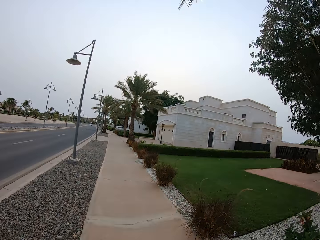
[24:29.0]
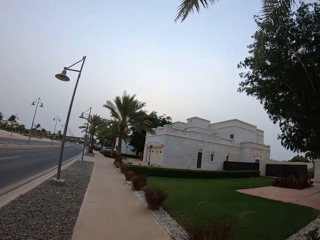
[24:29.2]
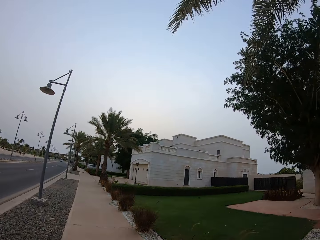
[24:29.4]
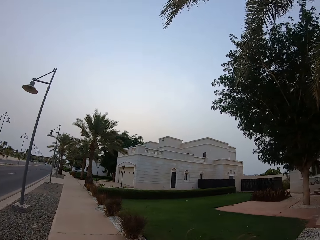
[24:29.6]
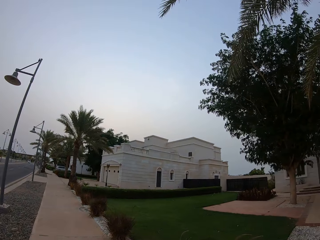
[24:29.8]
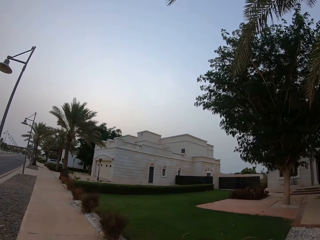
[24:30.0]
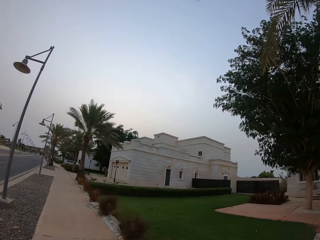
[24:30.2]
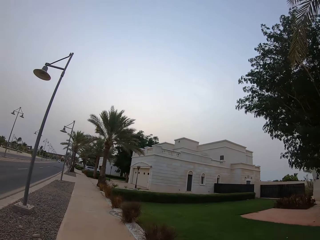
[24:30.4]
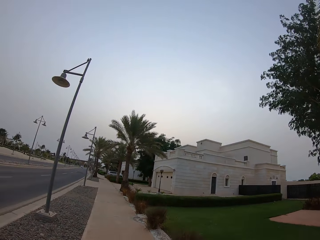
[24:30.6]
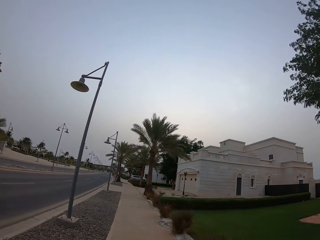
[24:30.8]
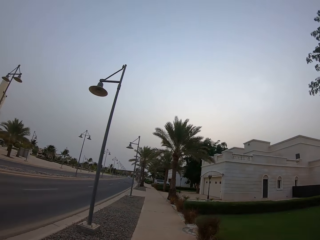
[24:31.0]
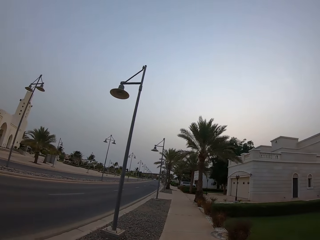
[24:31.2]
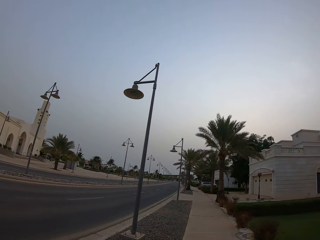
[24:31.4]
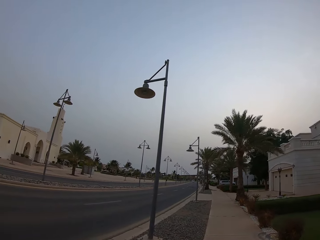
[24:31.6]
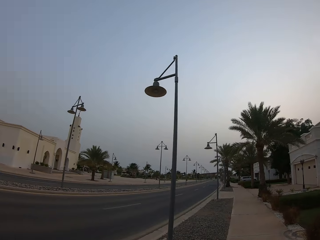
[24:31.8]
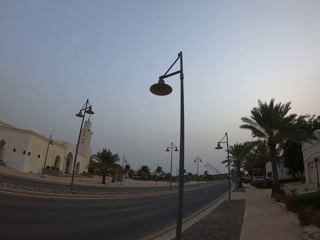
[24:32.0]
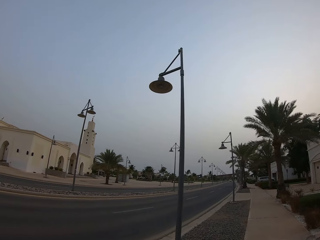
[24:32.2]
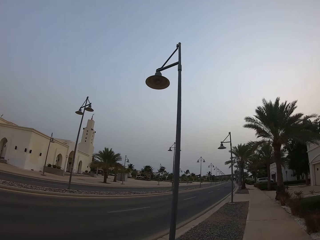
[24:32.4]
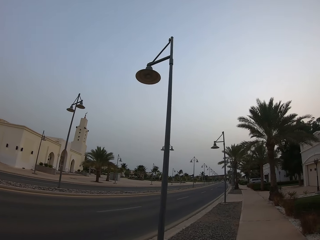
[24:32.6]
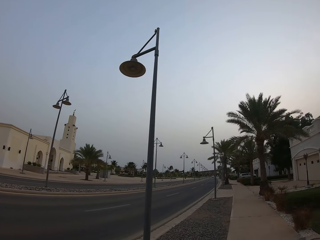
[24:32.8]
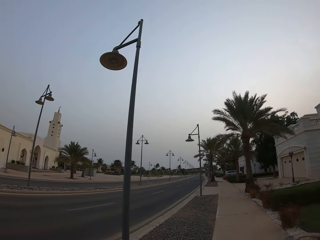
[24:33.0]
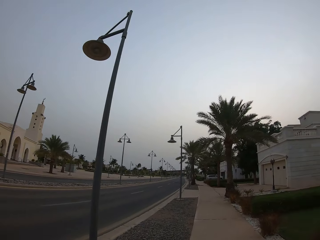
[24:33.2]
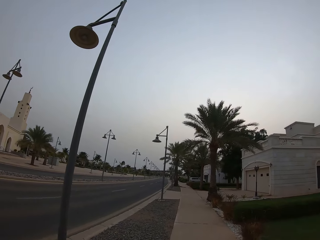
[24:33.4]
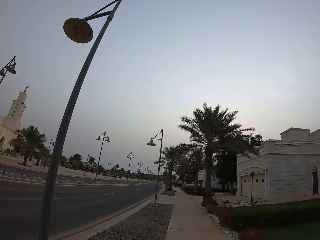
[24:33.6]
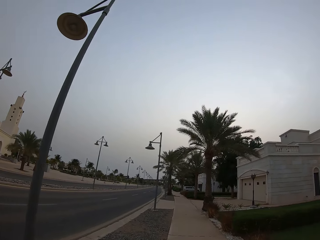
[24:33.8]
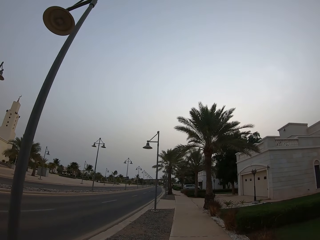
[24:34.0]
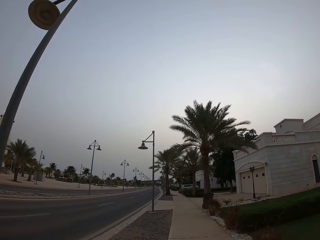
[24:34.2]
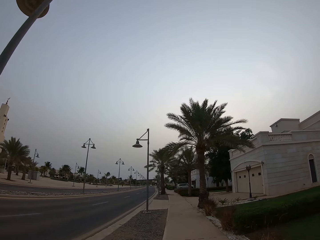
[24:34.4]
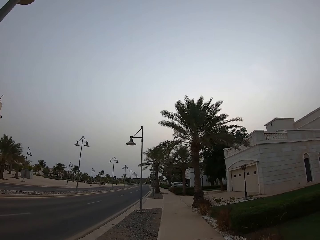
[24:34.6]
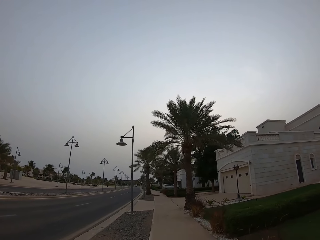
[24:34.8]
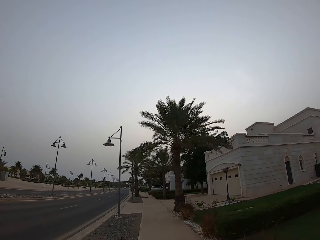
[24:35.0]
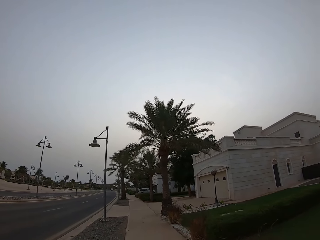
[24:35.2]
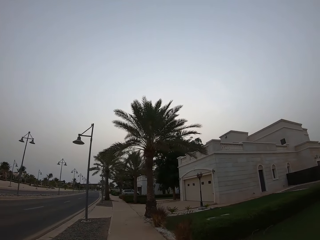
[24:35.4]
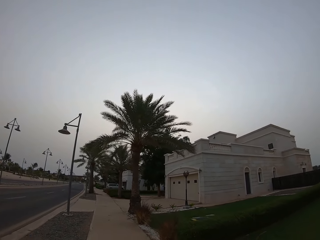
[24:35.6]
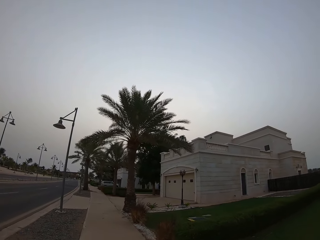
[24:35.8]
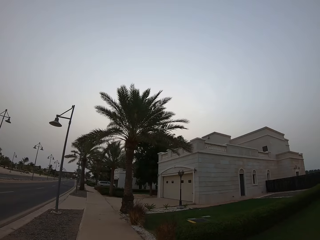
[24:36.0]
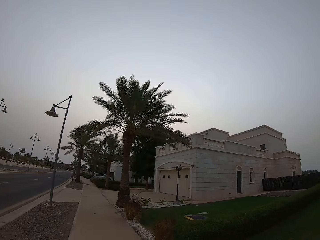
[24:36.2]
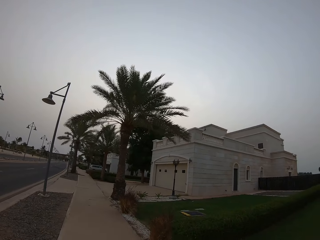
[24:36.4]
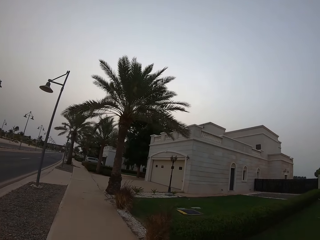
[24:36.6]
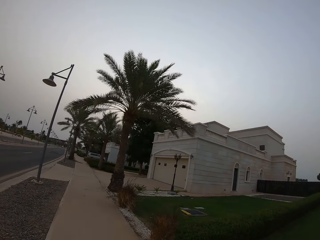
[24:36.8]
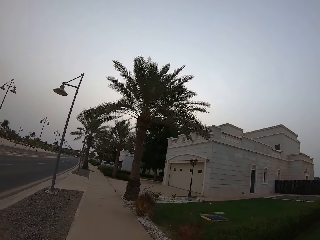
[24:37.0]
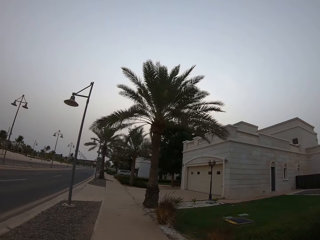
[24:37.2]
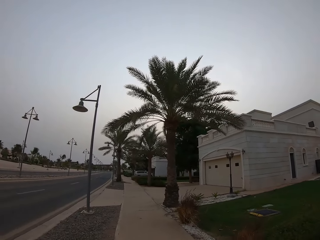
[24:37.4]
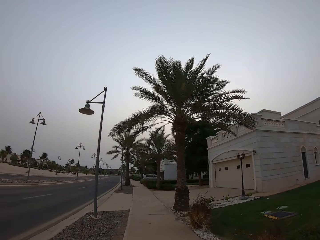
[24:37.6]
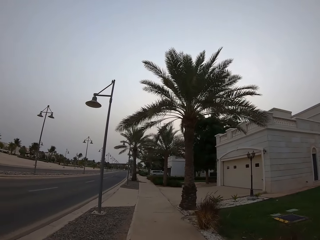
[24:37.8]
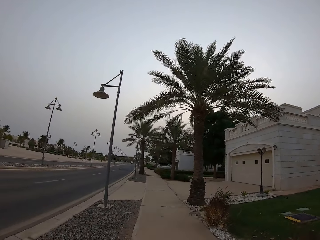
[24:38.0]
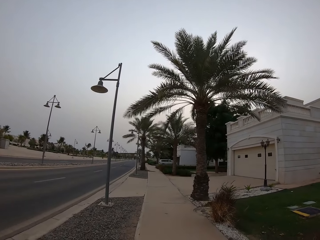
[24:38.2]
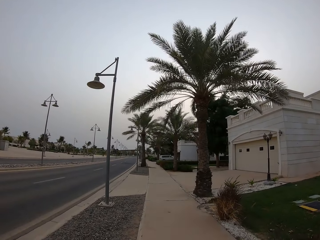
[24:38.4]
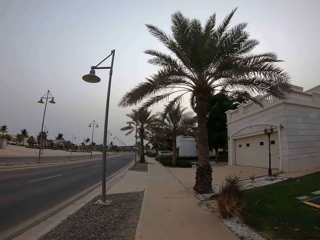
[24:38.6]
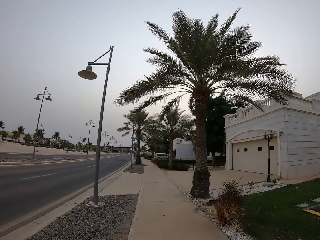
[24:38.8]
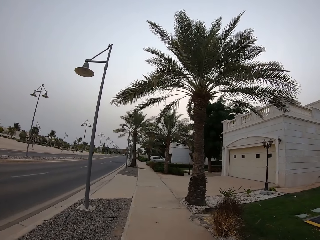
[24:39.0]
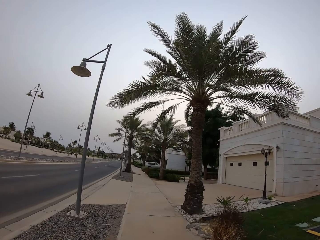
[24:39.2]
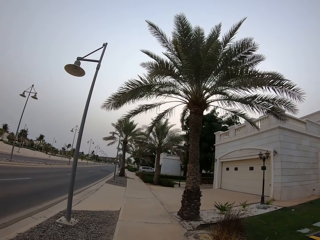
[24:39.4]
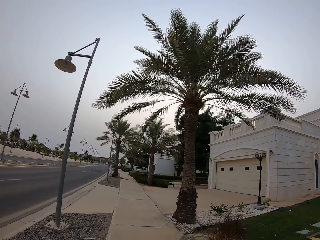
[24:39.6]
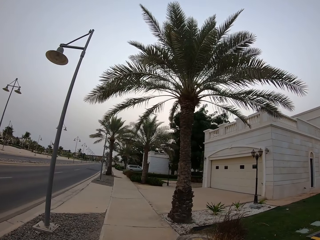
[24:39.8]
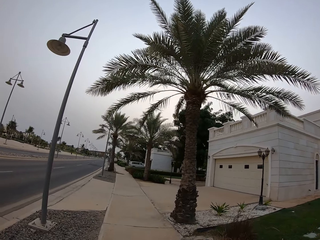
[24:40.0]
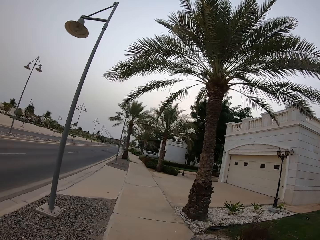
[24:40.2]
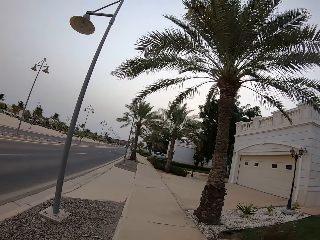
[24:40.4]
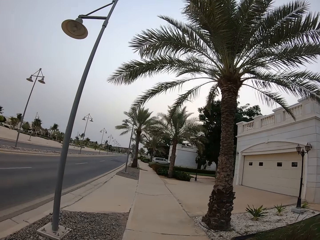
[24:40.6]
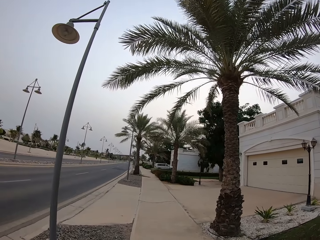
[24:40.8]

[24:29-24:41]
The camera wearer looks around. They walk along the road. They walk along the sidewalk.

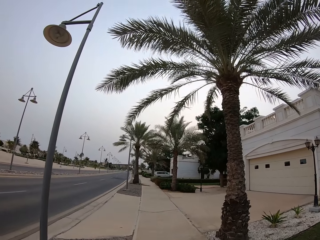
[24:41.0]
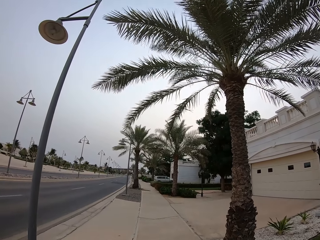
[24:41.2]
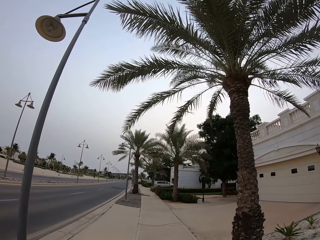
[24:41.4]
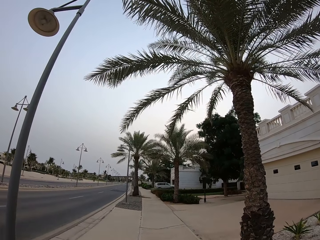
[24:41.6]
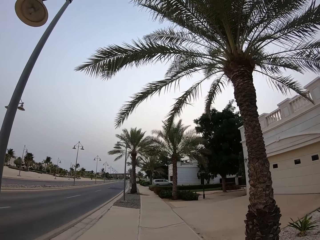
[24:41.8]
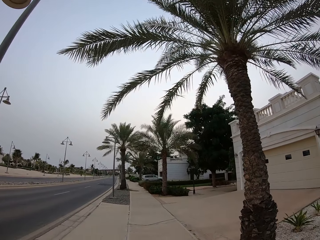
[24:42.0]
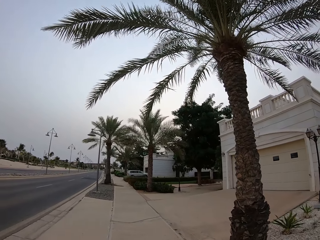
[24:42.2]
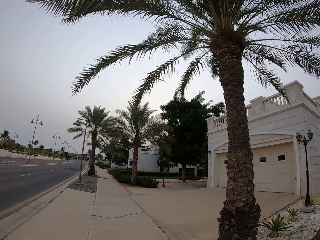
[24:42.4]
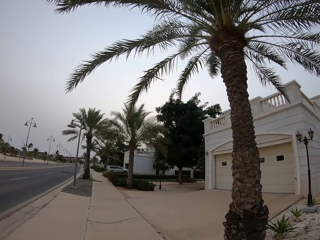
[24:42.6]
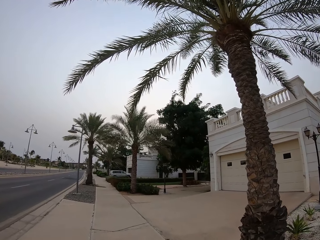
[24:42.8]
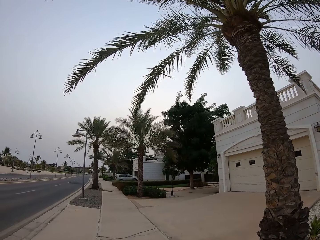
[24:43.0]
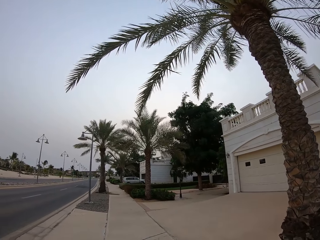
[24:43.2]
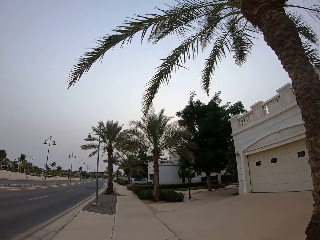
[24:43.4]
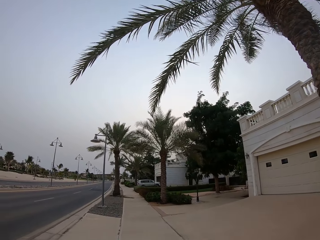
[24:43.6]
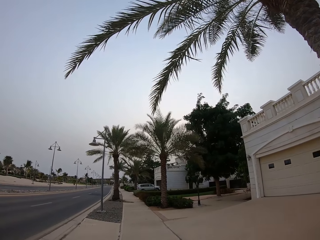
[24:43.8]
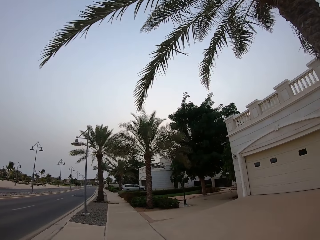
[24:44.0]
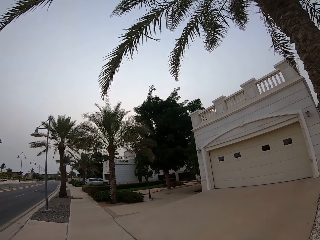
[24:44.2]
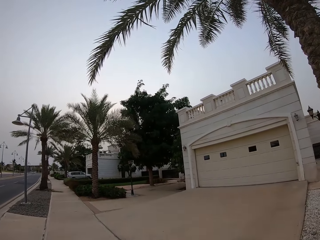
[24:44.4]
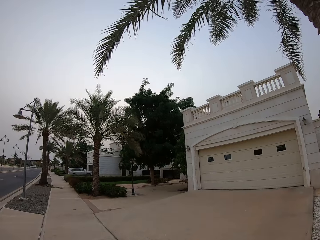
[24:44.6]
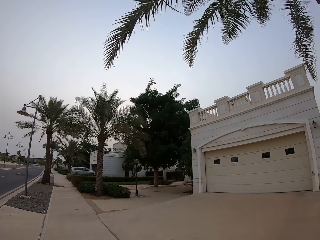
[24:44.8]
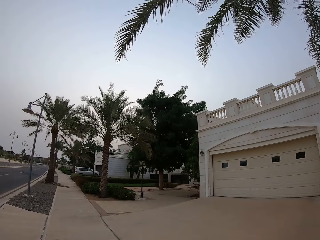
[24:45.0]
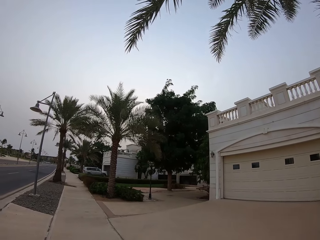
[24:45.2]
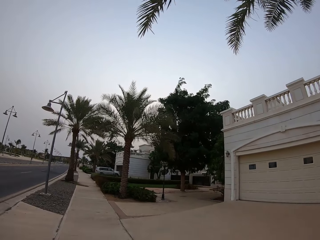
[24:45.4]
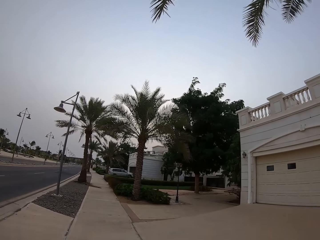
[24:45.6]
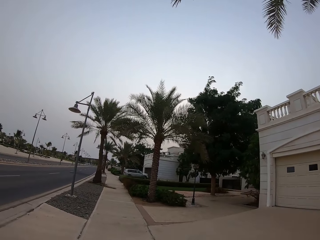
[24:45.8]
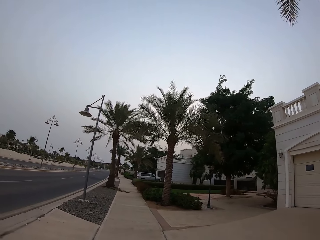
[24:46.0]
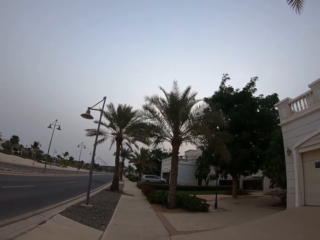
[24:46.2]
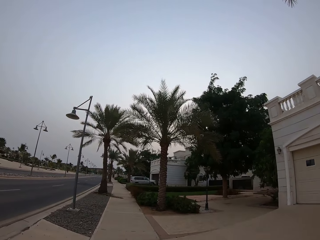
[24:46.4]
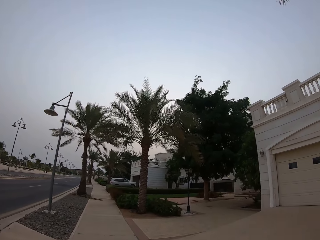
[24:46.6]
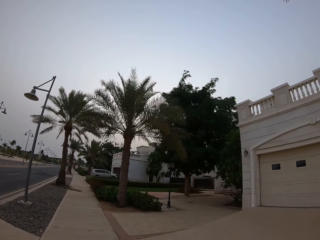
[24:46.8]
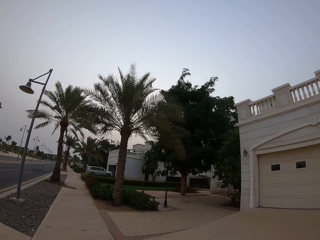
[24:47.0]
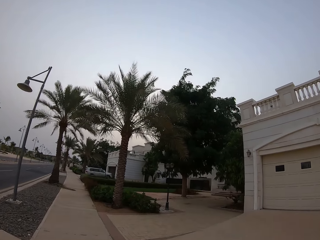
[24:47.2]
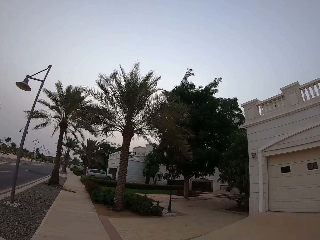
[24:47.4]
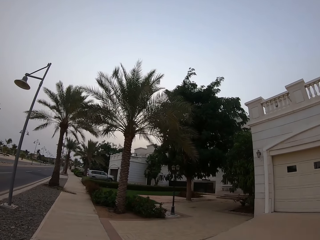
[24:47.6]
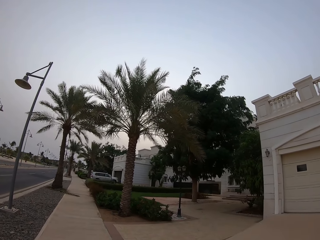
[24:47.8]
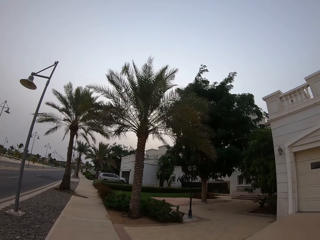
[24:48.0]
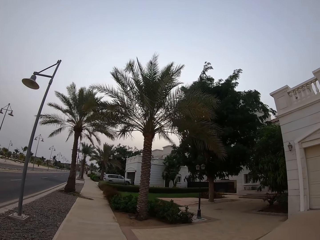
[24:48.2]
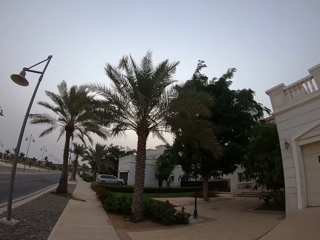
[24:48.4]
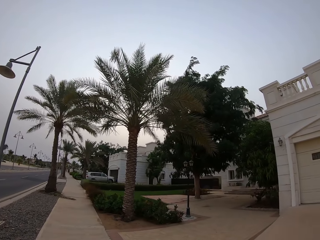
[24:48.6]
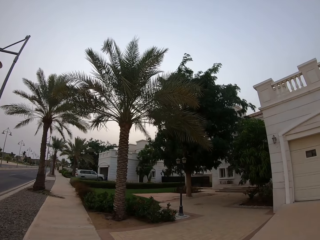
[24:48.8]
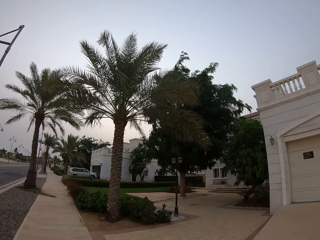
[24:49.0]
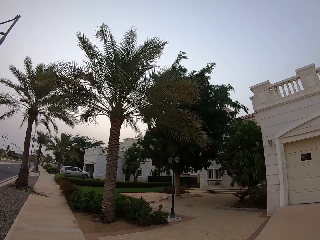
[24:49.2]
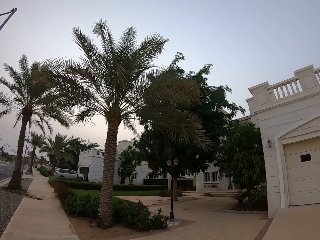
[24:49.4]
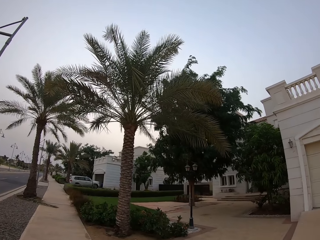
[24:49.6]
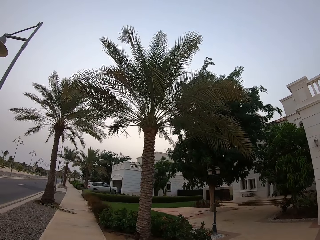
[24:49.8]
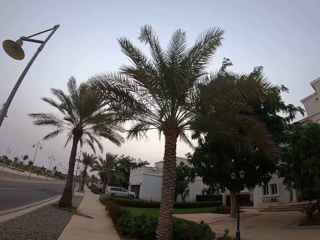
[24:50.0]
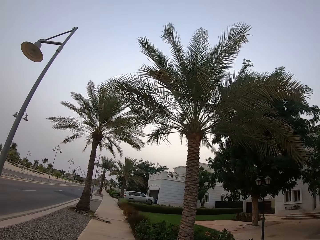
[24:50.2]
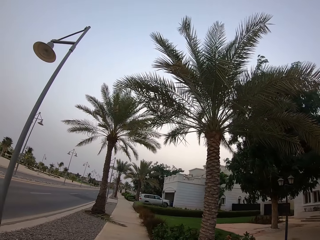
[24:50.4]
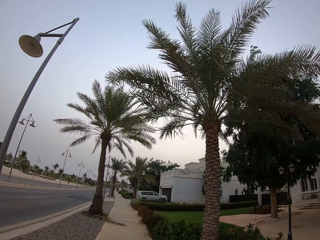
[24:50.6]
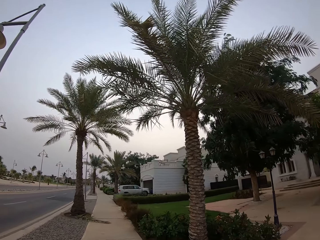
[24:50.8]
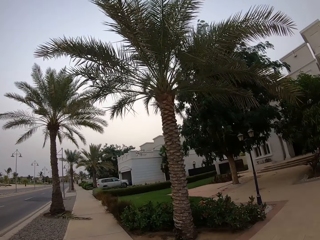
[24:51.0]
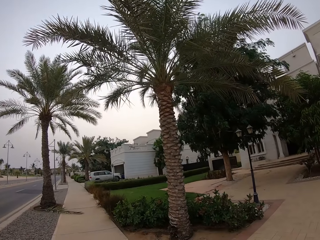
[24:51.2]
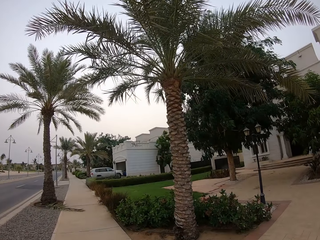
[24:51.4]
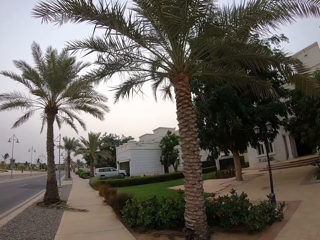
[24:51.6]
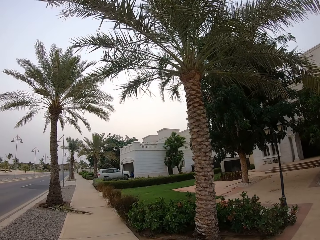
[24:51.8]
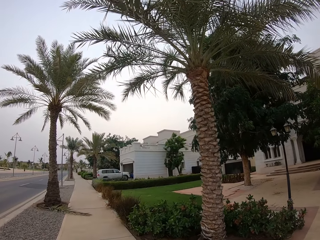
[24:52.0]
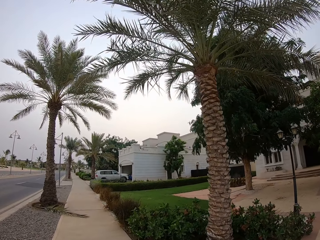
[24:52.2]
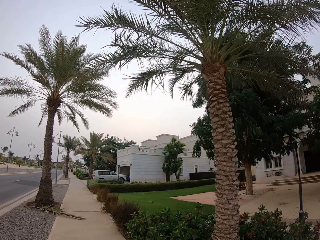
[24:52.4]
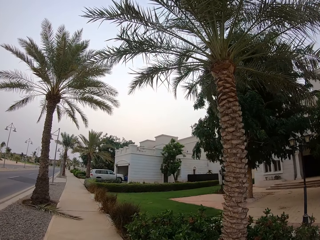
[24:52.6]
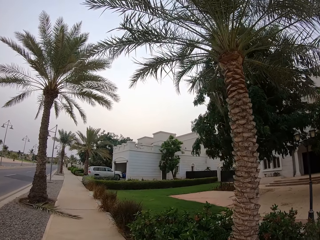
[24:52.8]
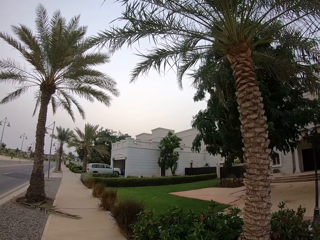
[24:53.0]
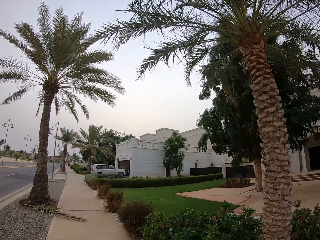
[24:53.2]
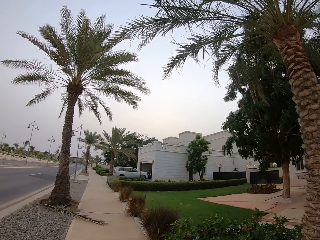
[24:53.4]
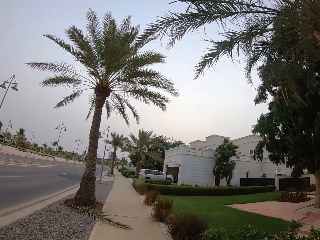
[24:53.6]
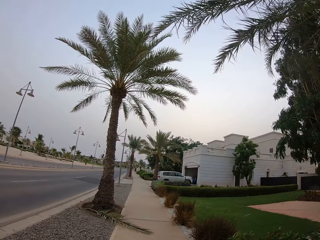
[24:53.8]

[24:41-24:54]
The camera wearer looks at the trees.
